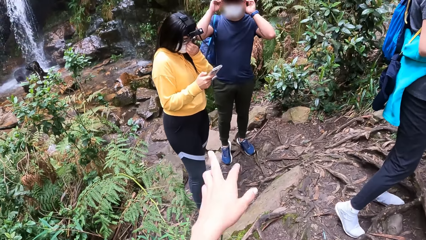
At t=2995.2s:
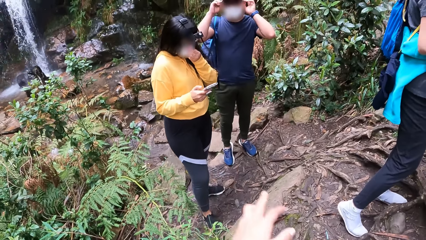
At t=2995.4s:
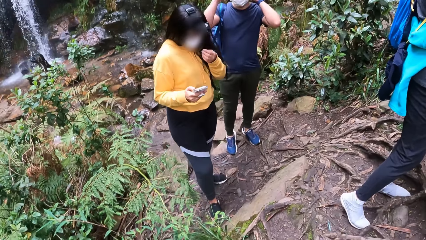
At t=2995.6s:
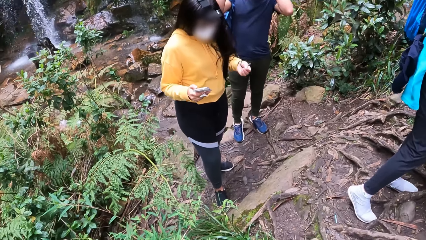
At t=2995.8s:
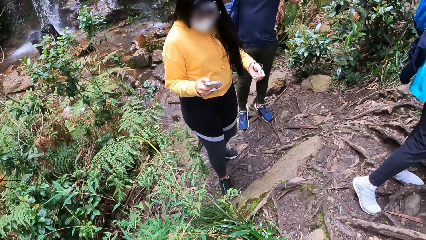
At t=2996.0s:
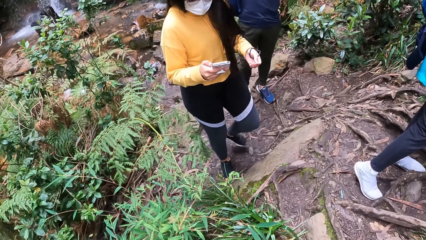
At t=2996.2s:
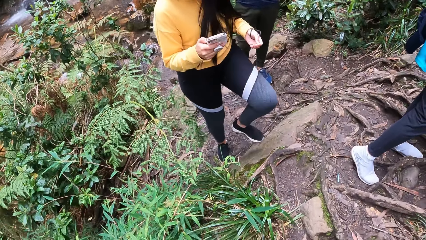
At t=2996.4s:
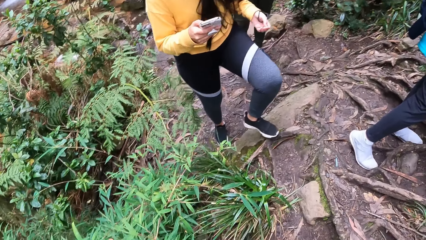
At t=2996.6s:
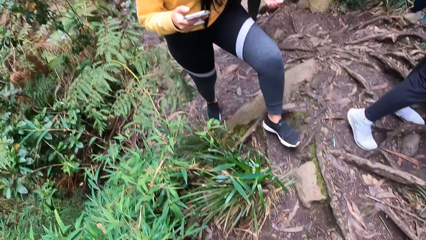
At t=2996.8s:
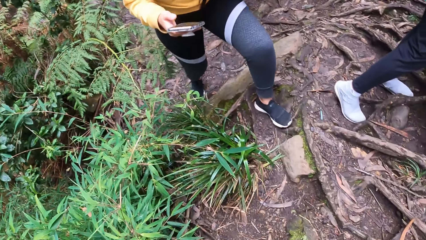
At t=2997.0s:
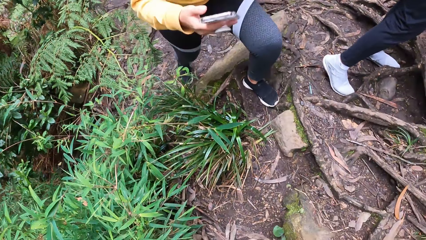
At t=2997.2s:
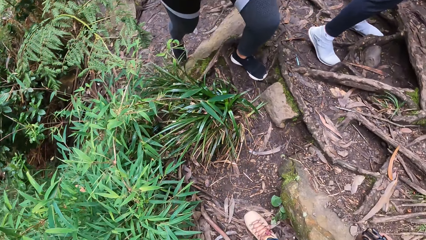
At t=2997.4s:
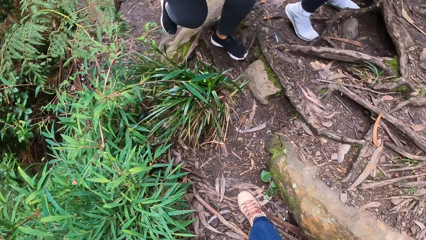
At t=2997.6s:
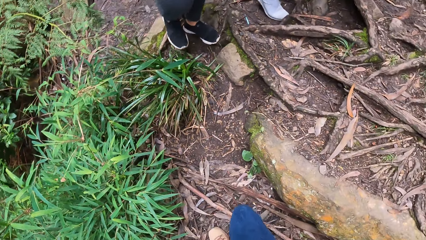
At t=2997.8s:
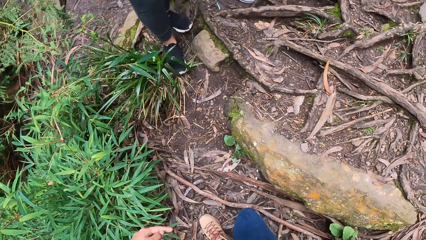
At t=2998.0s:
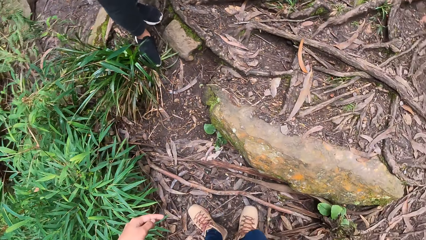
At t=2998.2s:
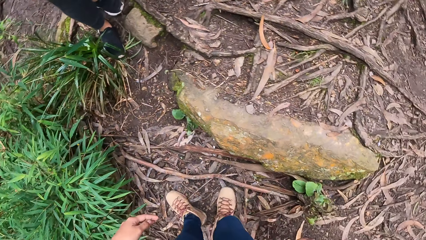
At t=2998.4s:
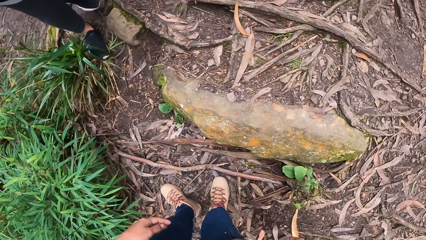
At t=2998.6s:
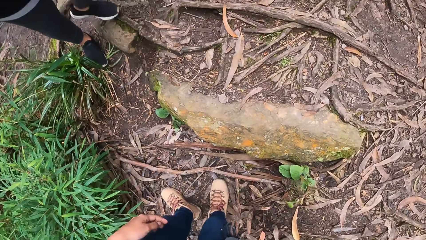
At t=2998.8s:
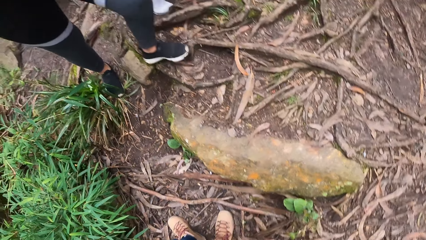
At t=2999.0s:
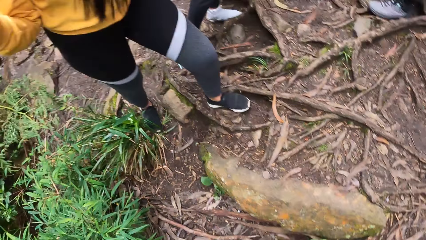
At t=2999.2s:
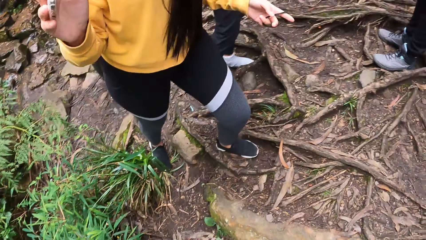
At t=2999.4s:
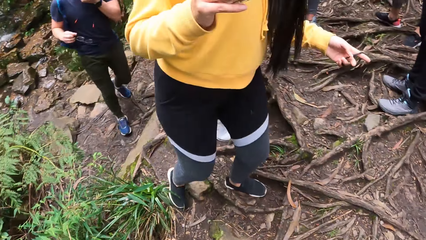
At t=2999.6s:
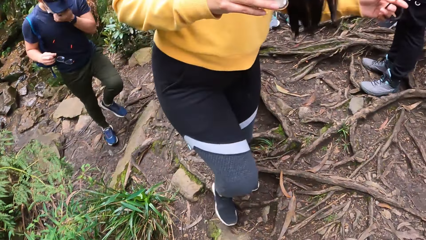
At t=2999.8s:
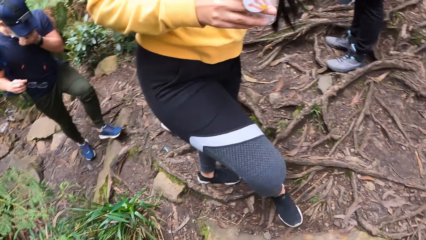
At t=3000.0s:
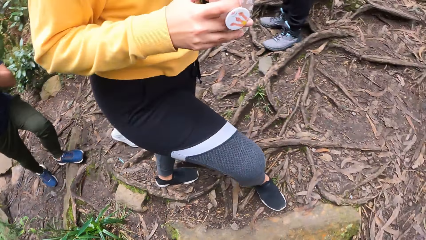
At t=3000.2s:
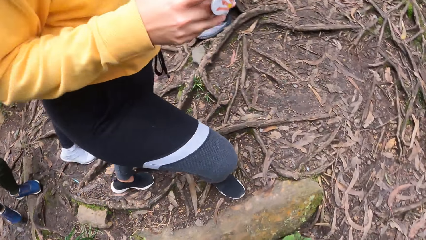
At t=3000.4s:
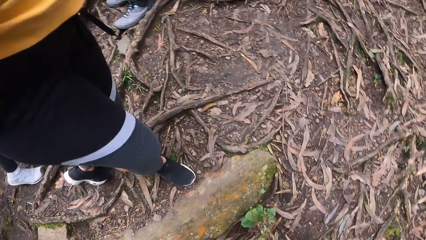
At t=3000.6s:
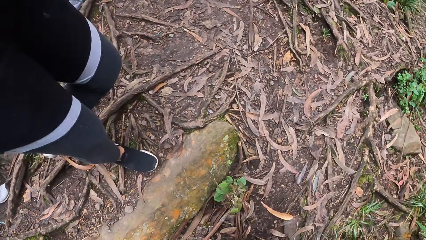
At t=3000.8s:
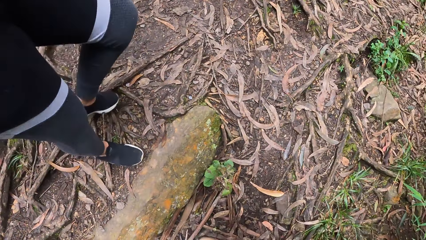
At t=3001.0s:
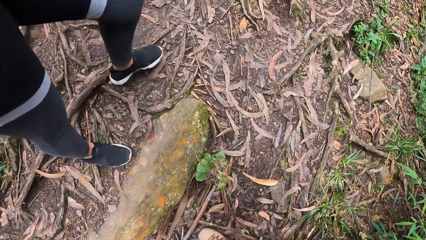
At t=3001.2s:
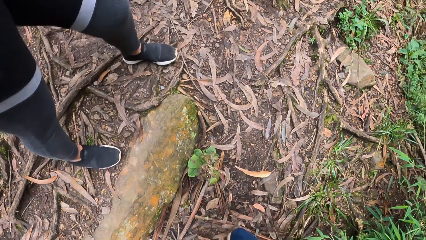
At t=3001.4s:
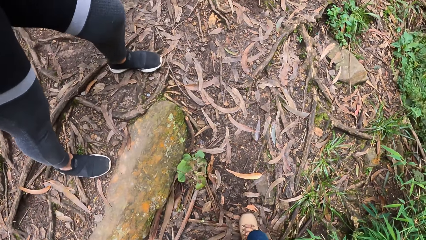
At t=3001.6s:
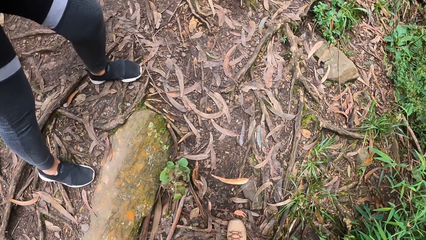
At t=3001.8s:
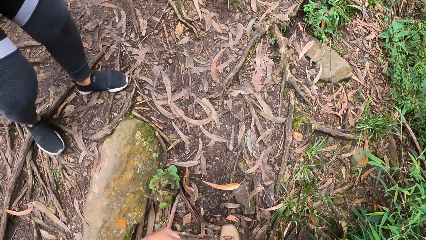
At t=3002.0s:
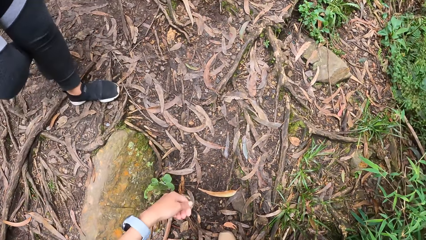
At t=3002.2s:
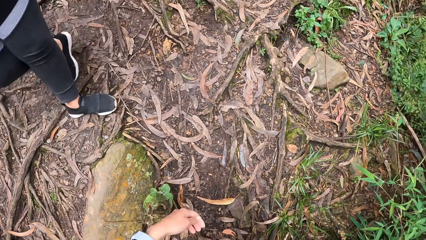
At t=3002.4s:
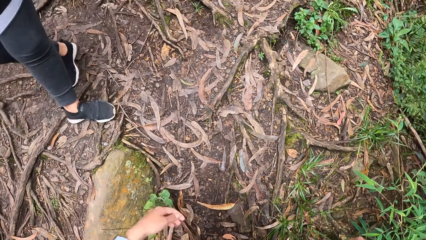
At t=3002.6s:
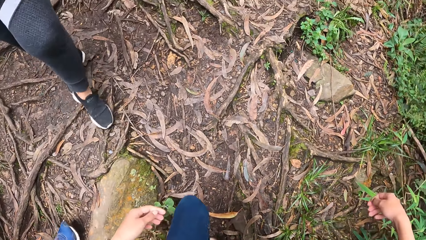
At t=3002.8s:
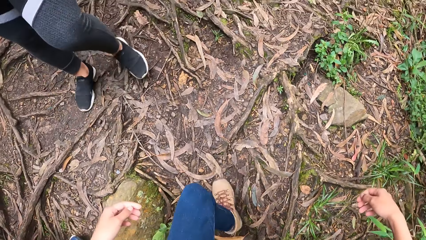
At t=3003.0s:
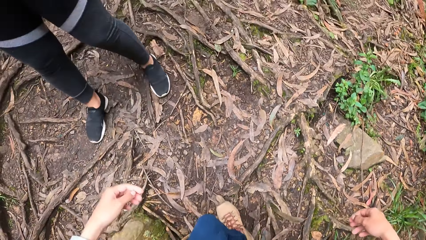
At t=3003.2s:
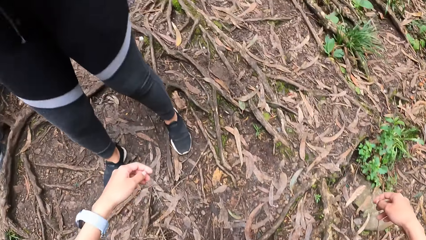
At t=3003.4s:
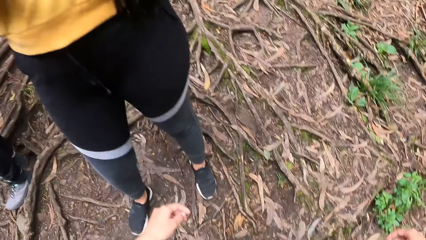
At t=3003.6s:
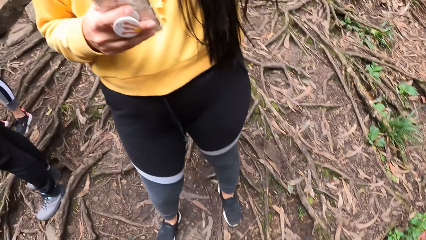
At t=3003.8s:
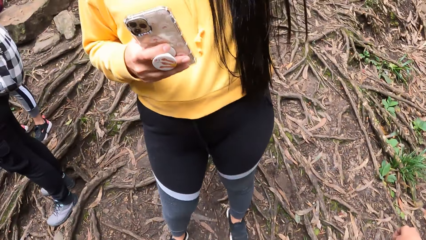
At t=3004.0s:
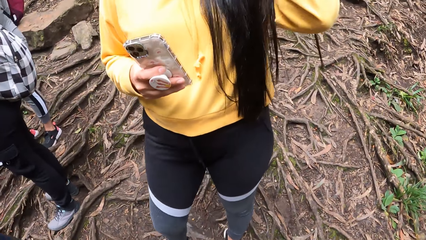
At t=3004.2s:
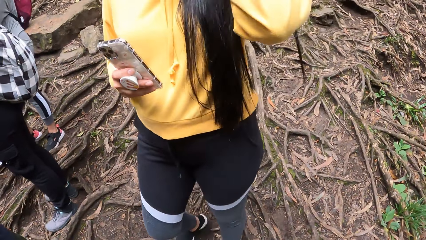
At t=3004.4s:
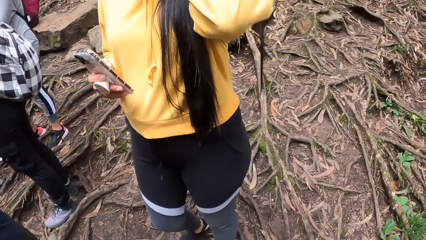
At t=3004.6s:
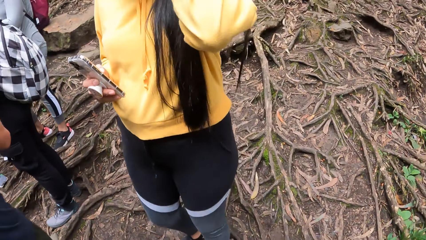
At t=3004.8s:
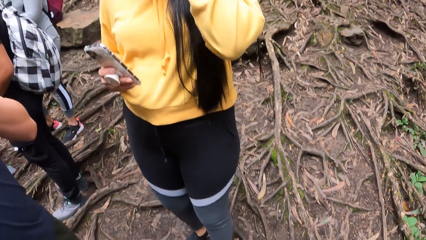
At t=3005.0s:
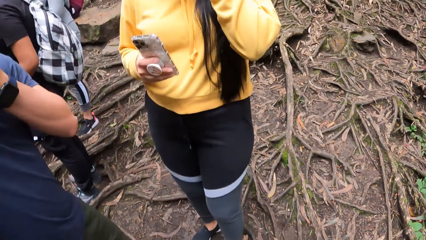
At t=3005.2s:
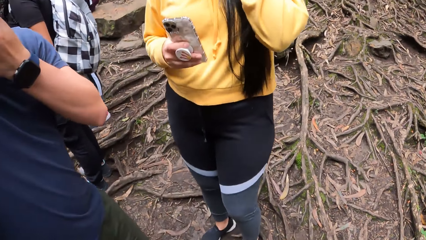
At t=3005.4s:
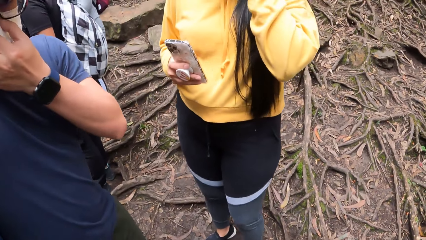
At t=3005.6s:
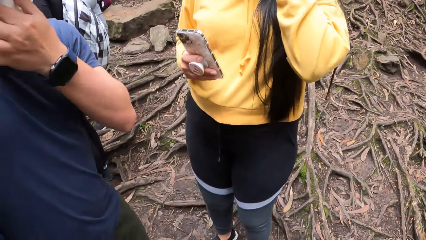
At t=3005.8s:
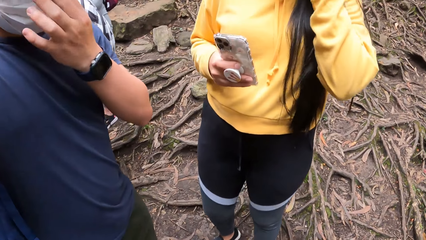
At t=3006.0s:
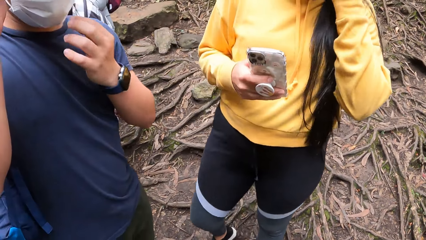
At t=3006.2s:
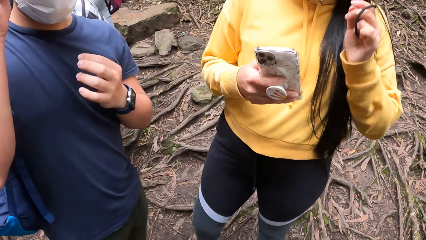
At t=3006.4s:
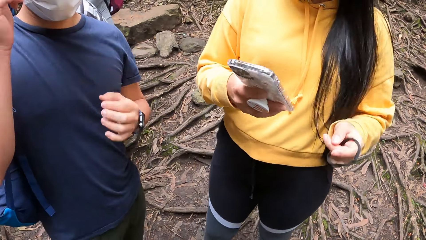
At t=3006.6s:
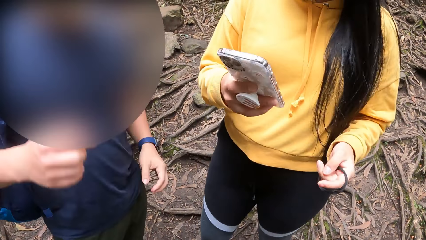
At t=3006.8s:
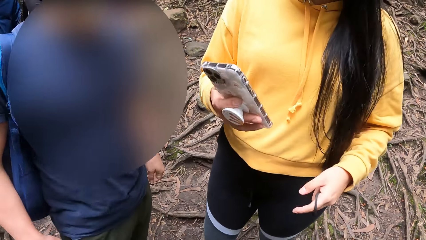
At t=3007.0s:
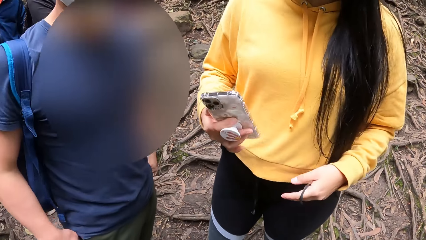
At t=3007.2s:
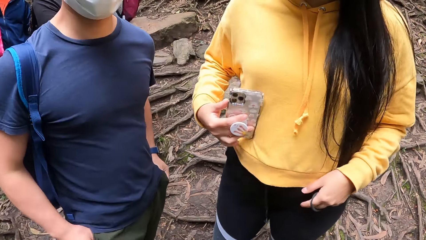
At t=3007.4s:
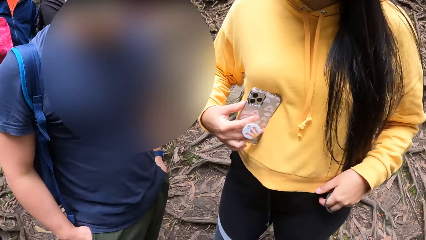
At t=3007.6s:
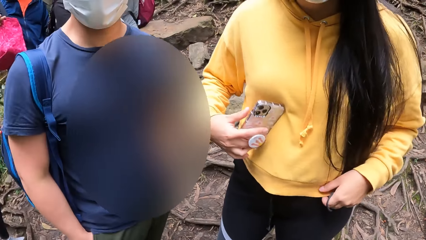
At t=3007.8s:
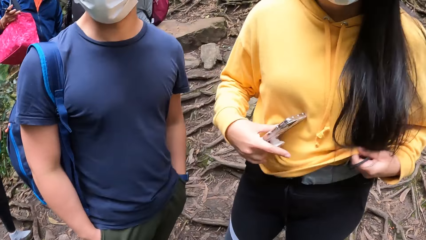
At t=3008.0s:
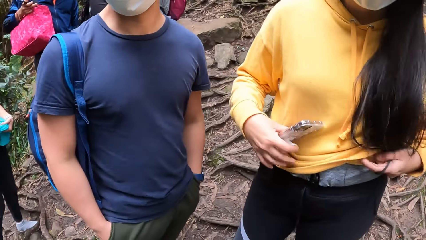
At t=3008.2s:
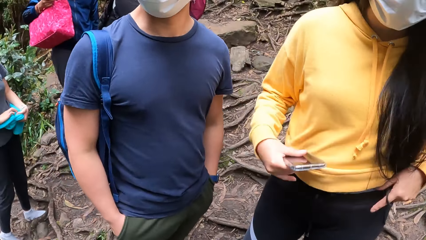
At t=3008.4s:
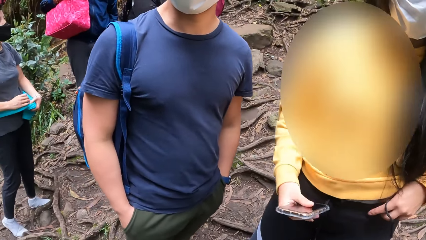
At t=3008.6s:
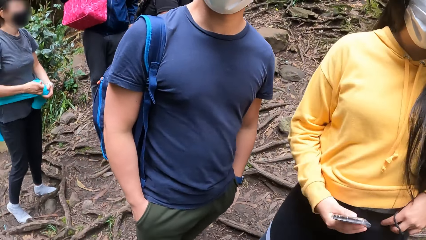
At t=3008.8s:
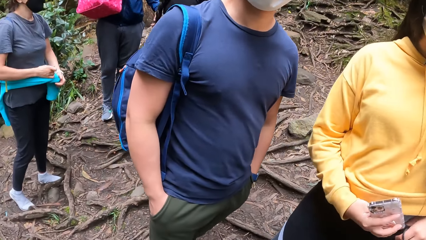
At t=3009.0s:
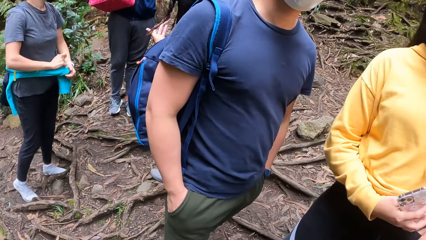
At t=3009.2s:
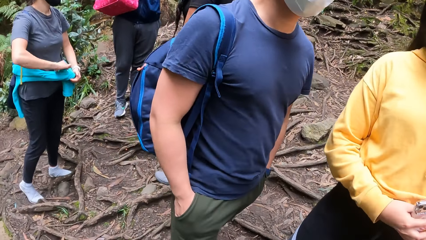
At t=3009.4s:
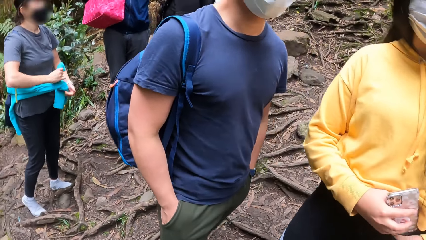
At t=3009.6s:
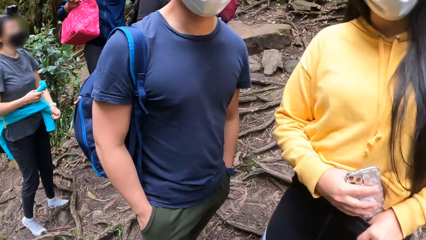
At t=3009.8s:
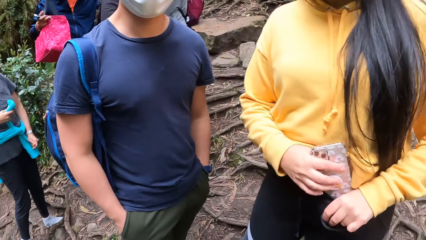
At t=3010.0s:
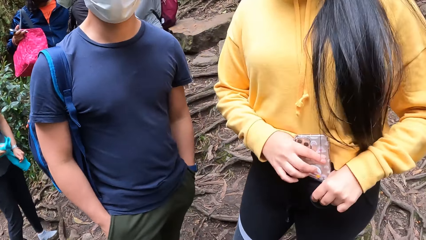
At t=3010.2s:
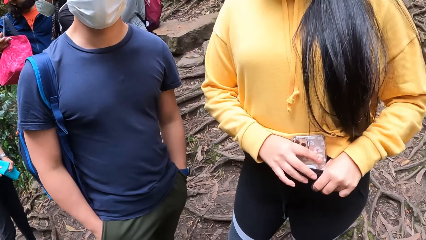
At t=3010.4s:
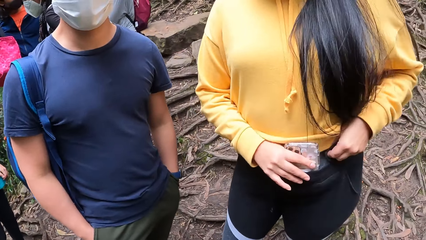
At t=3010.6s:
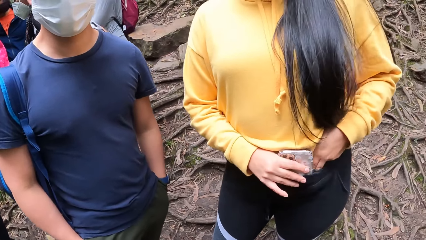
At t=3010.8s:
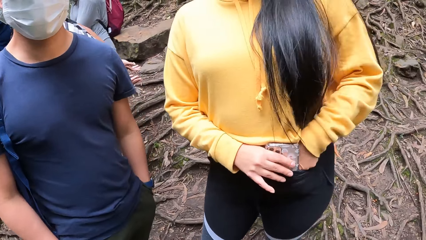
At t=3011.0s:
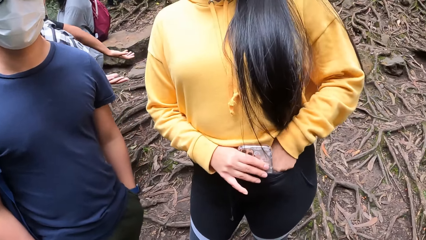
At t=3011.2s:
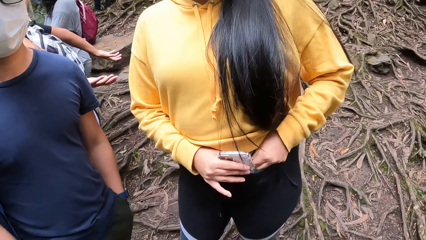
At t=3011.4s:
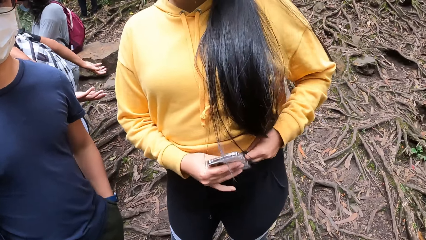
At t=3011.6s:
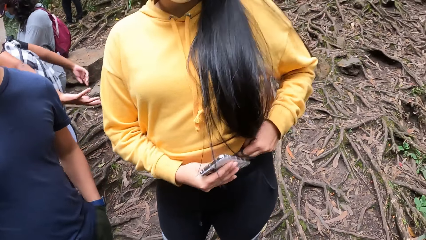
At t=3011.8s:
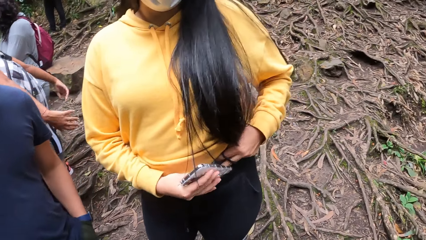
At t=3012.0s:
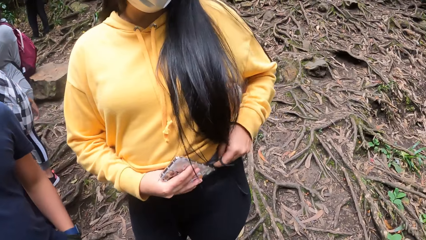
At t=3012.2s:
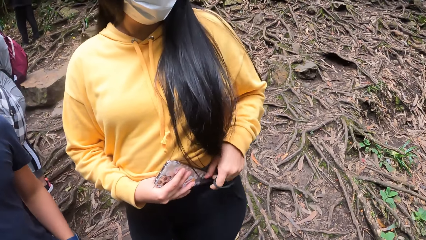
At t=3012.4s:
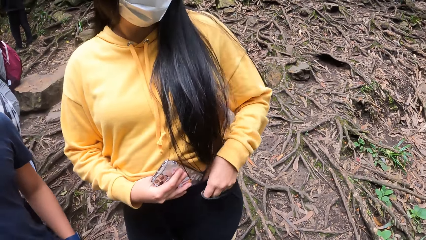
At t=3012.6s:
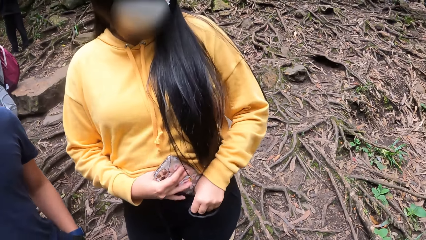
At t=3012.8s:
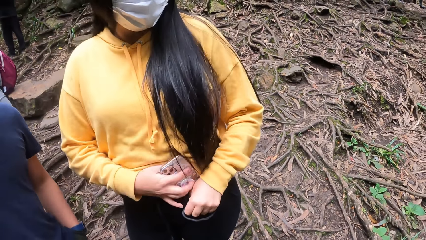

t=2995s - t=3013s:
The camera wearer interacts with the woman and the man. They stretch the hand. A person walks around. The woman walks around. She walks around again. The camera wearer walks around. The woman jumps. Another person pockets his hands. The woman adjusts the top. The woman stuffs the mobile phone inside her leggings with her hands. Another person ties a sweater on the waist. The woman puts a hand in the trouser.
